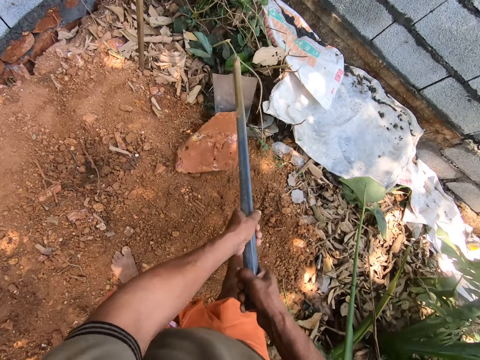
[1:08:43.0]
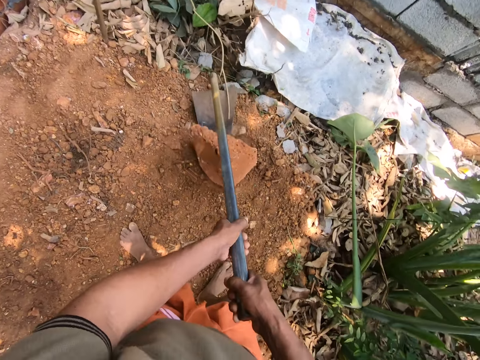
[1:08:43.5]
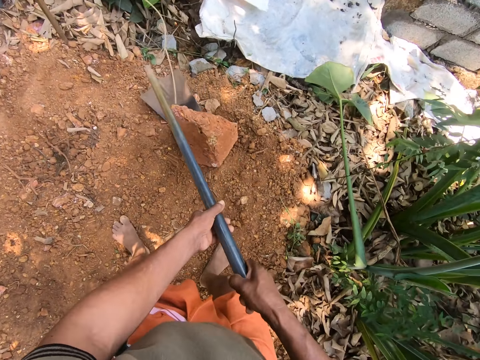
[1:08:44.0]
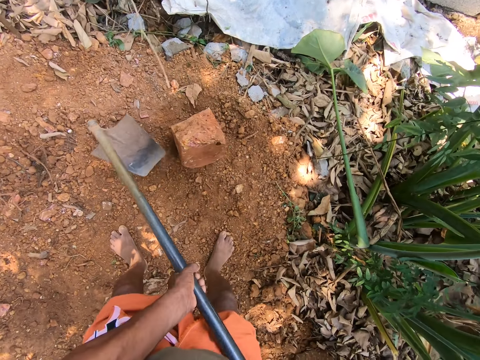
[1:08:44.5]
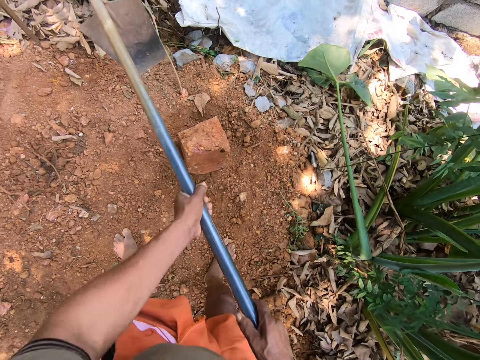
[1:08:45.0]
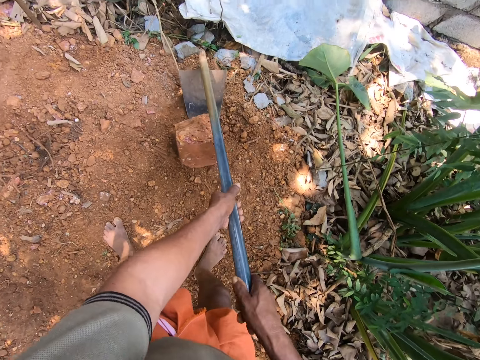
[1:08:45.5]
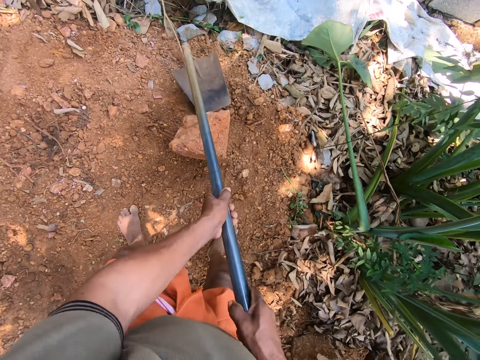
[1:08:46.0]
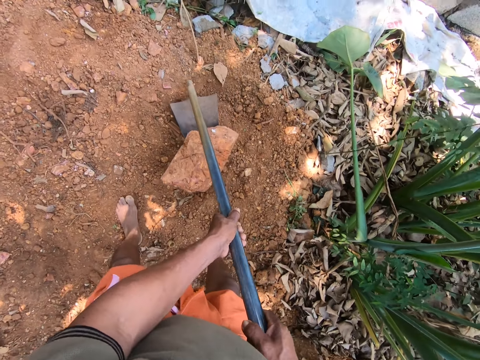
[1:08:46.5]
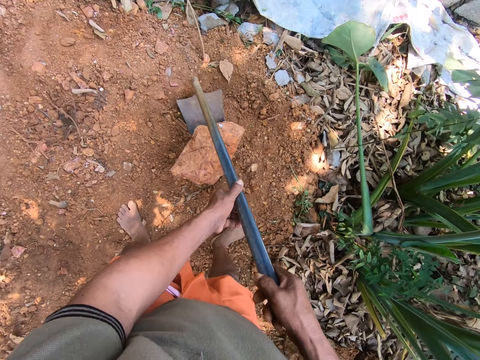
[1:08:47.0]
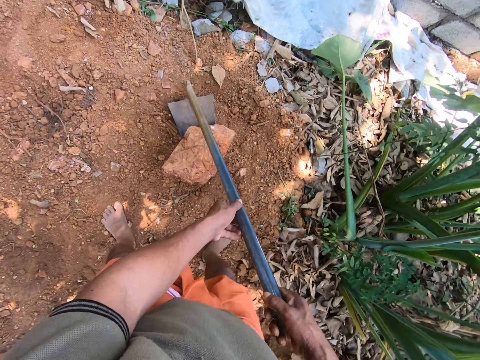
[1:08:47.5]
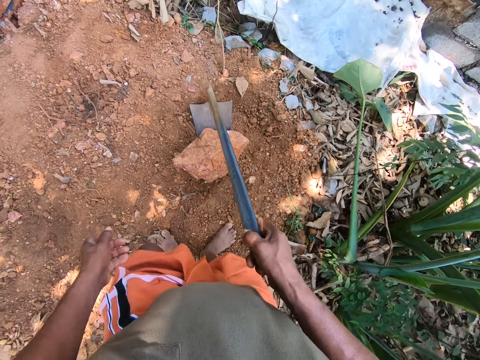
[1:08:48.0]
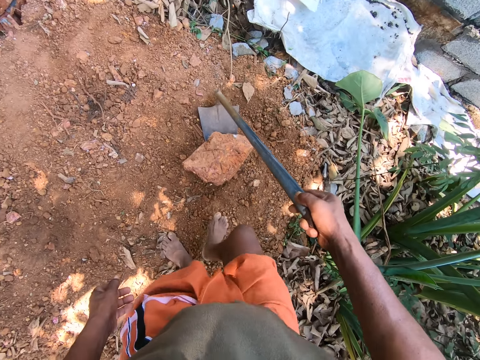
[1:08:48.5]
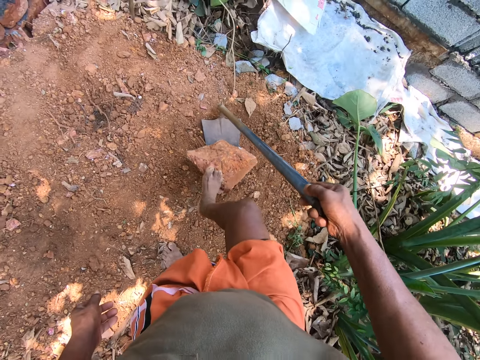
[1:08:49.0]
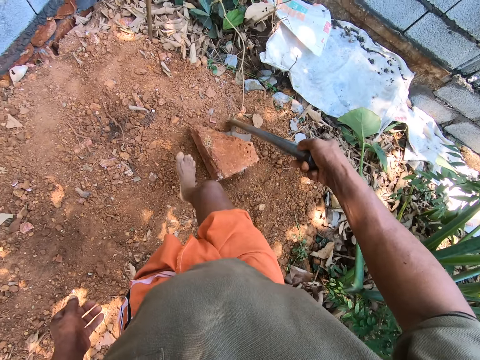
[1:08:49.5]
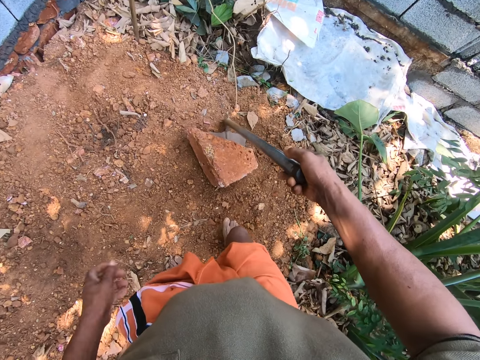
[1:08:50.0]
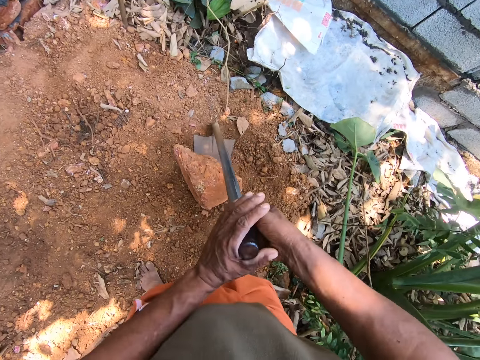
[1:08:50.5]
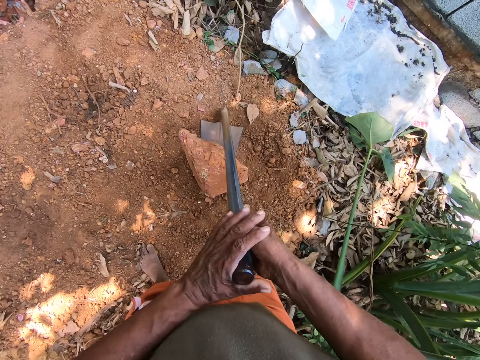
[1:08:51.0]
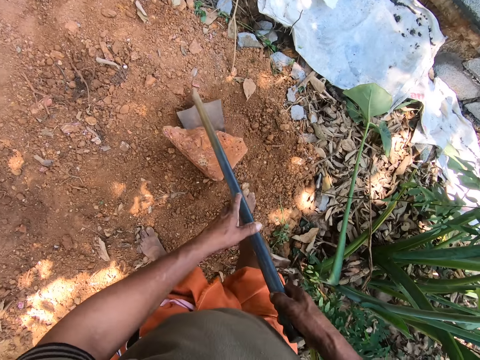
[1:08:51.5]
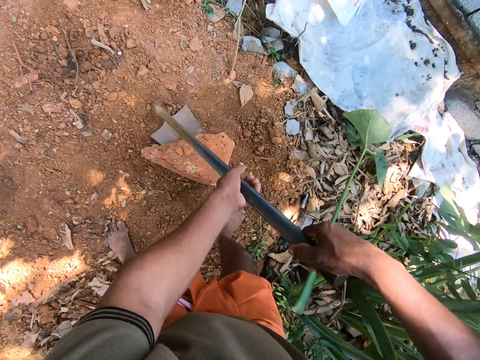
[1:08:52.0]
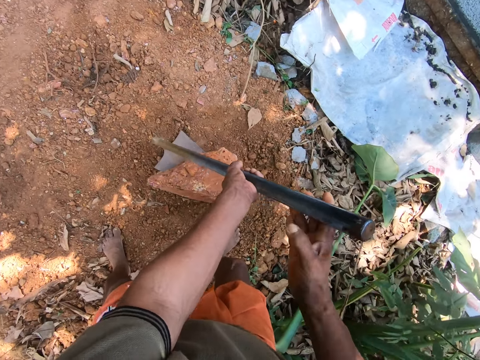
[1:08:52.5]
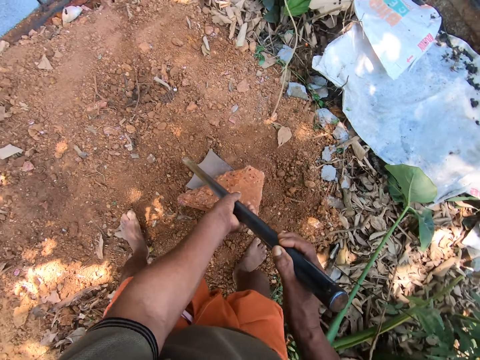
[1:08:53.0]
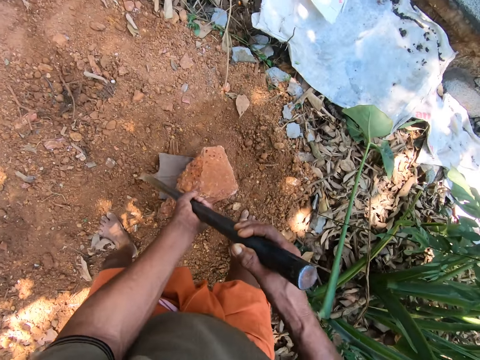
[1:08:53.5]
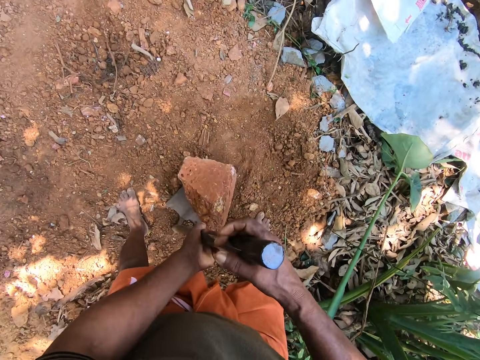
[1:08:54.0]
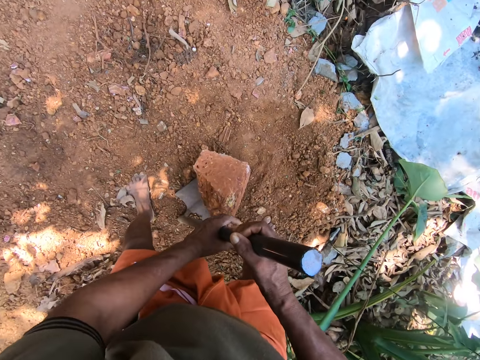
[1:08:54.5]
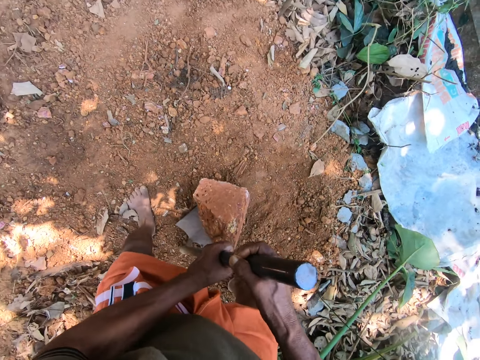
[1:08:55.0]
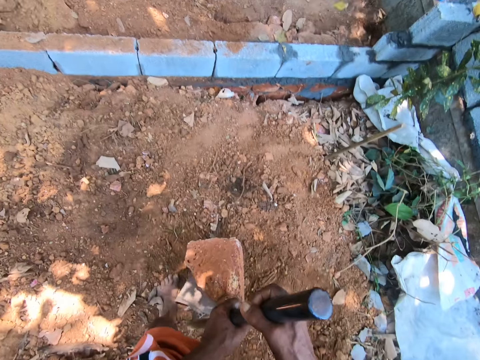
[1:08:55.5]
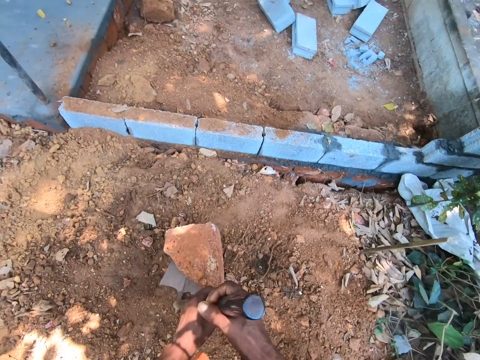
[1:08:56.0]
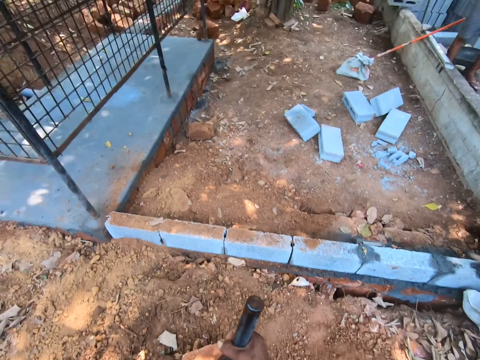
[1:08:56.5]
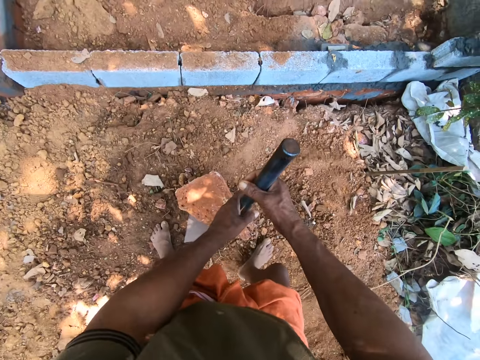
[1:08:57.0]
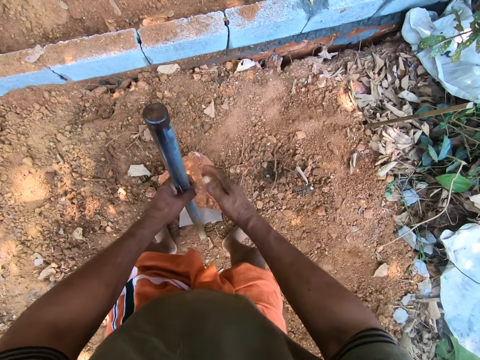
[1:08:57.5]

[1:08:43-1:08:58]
The camera wearer steps on a stone. He adjusts the heap of sand in the shovel with his leg. He lifts the stone on a hoe. He packs the heap of sand with the shovel with both hands.

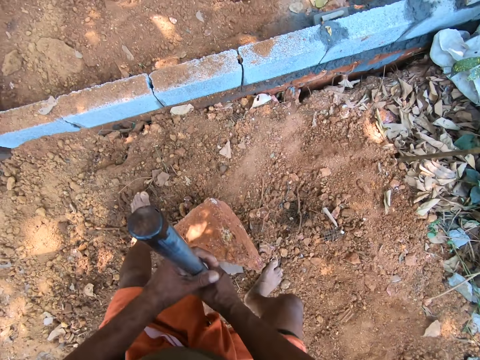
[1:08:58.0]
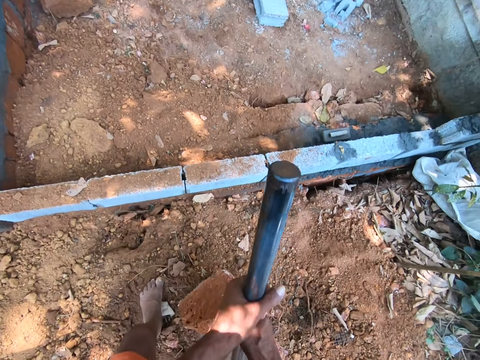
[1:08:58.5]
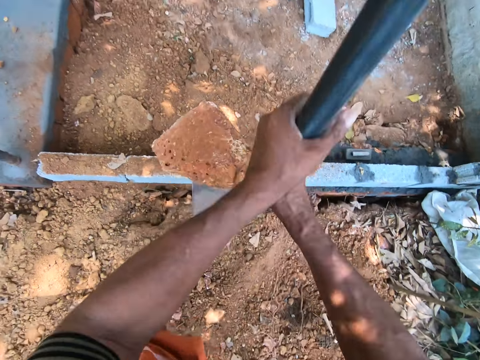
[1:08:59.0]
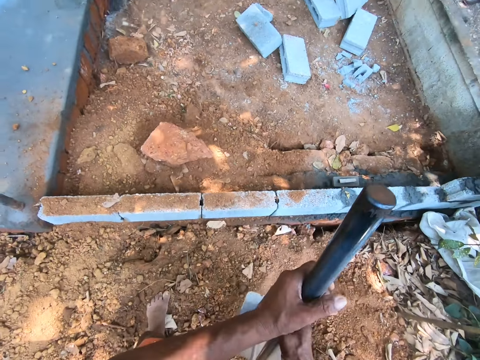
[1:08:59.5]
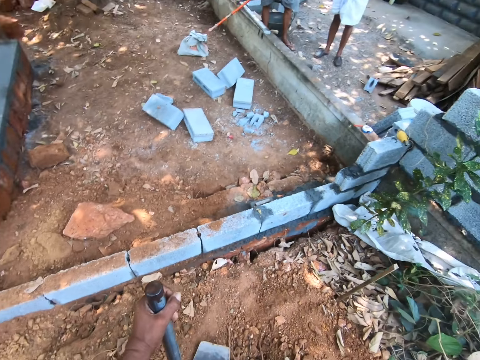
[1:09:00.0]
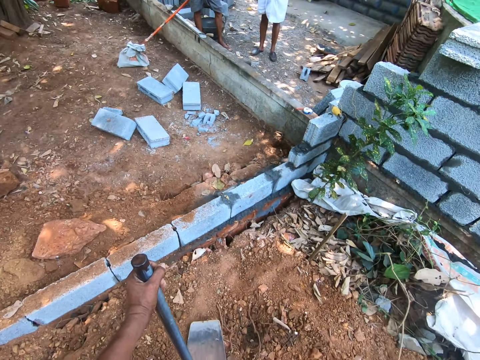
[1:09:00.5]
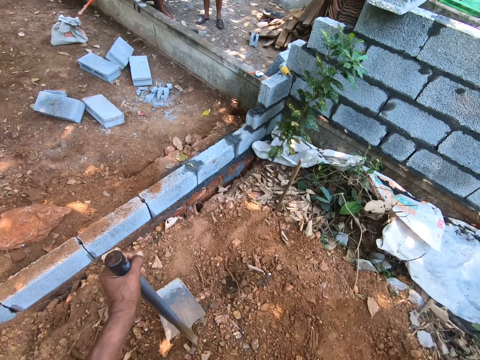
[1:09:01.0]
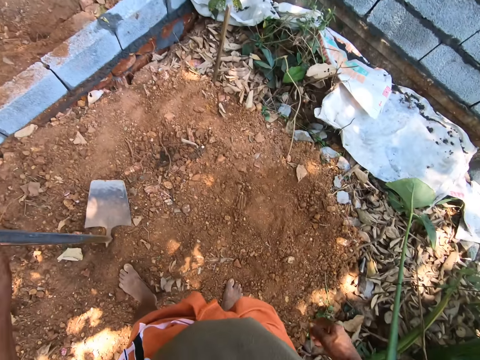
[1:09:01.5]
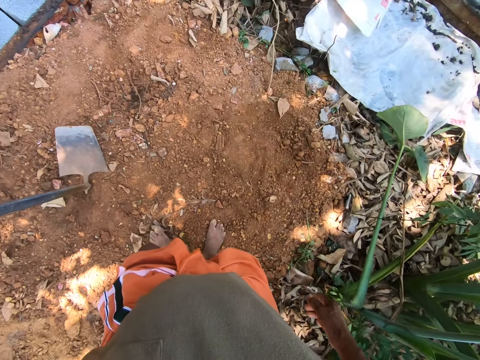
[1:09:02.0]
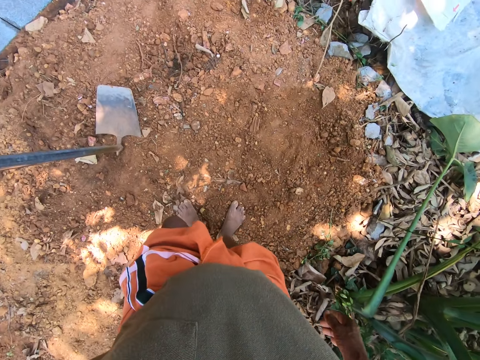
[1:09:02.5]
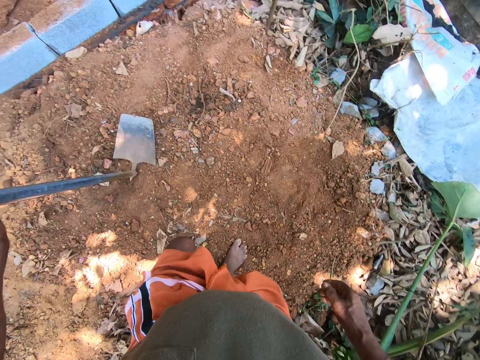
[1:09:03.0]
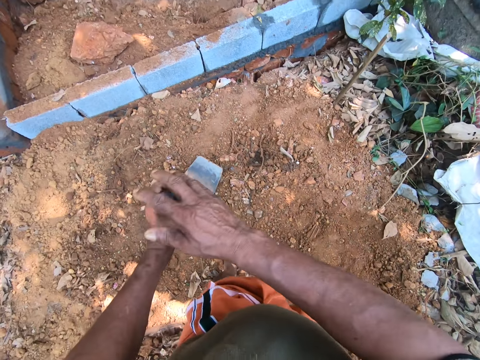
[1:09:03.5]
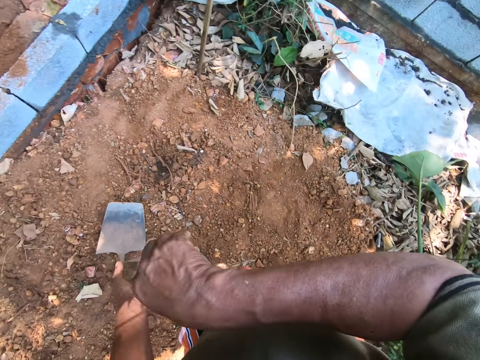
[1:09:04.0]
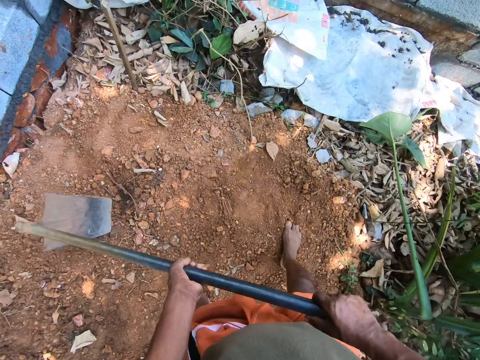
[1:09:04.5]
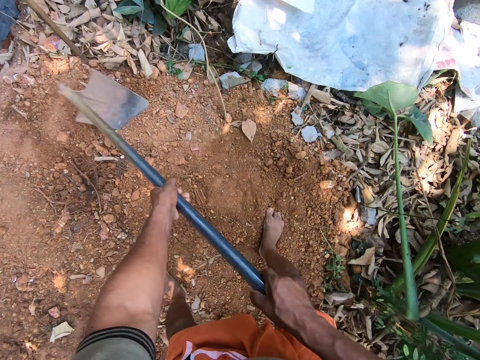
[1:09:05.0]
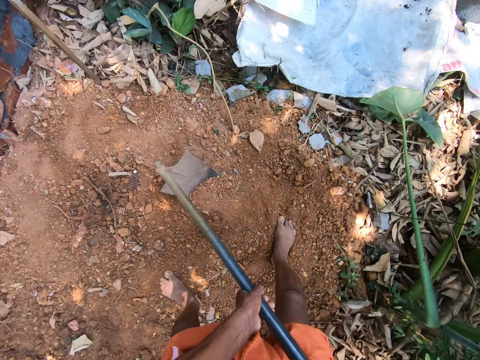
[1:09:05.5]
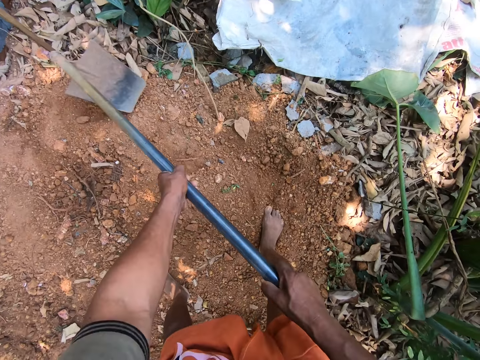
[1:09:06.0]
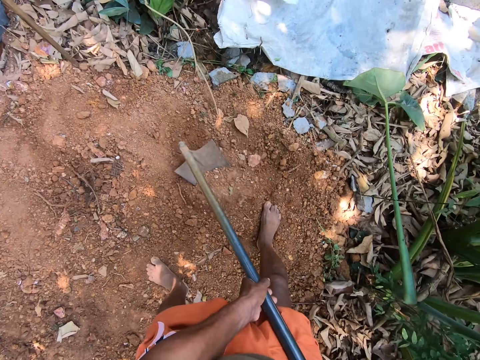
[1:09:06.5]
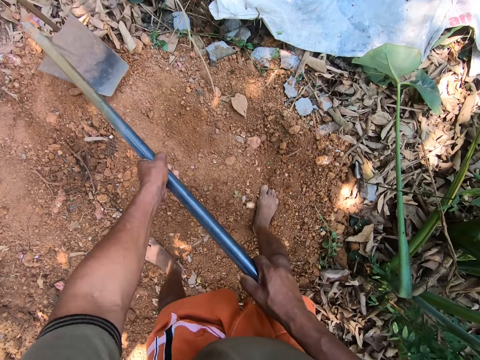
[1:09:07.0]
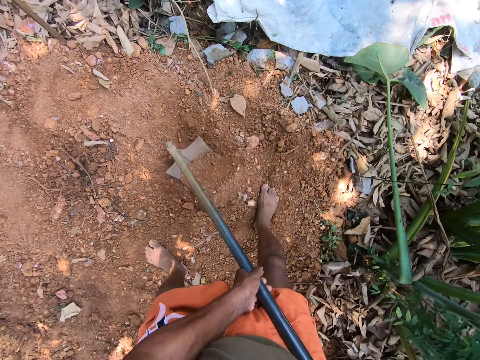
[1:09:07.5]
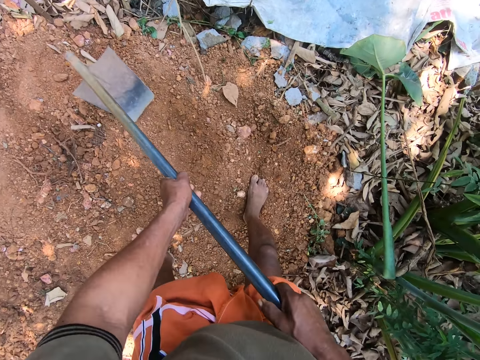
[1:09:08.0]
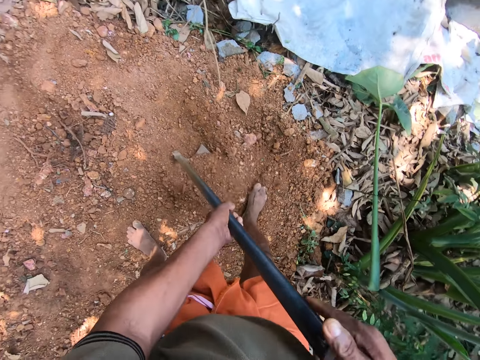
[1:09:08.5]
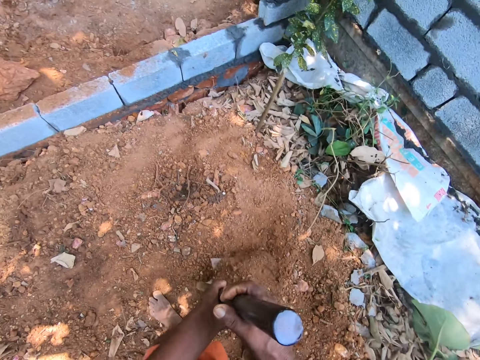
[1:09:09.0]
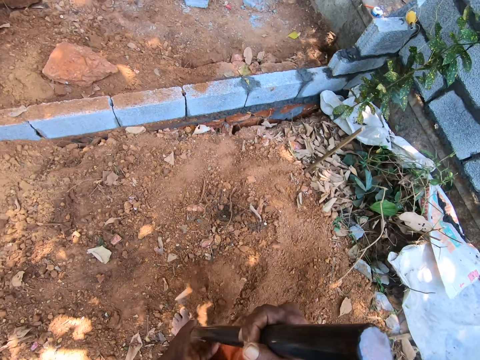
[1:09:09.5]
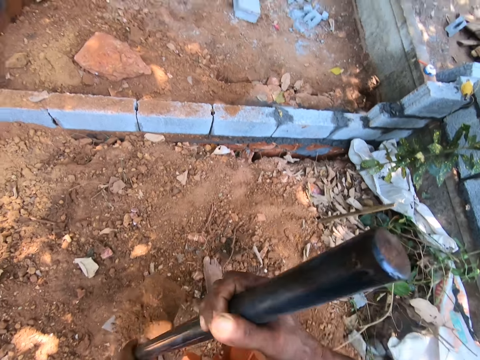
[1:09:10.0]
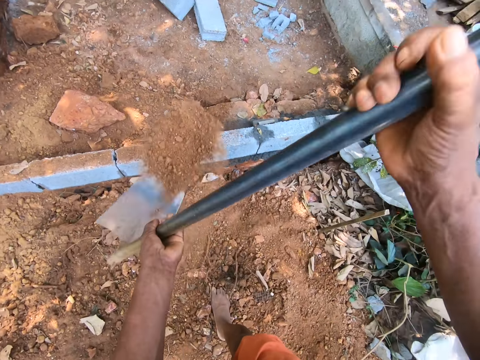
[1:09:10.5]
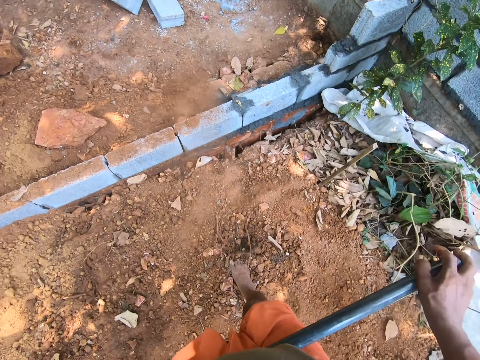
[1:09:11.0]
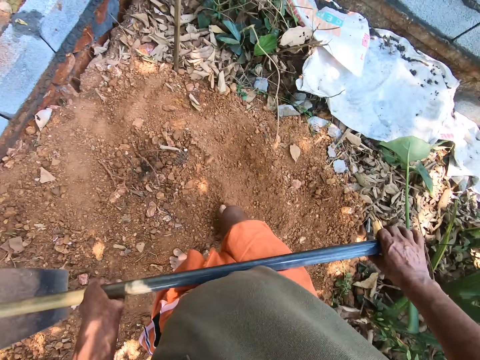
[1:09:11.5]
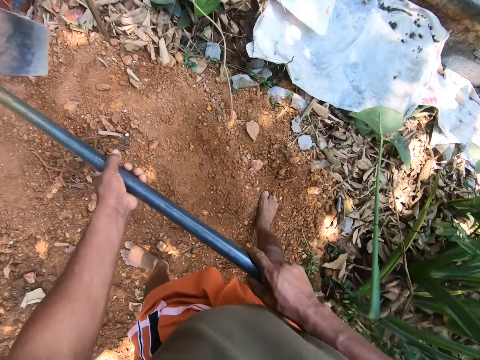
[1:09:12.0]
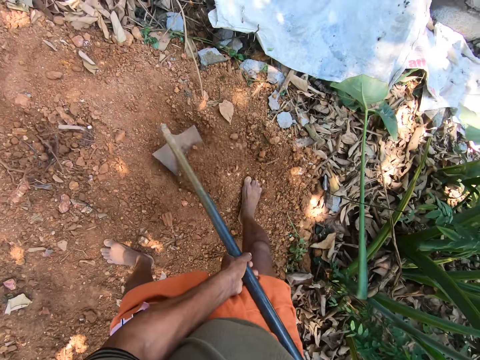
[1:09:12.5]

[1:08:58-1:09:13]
The camera wearer throws the heap of sand on the land with the shovel with both hands. They throw a stone. They look around. They dig with a hoe. They clear the land with the shovel with both hands. They scoop soil with the hoe. They pack the sand with the shovel with both hands. They pour the sand on the land with the shovel with both hands beyond a wall.
